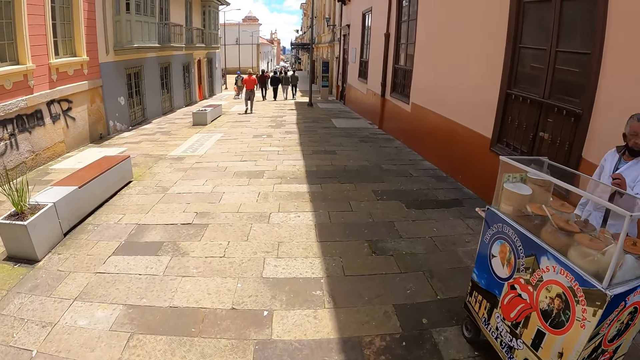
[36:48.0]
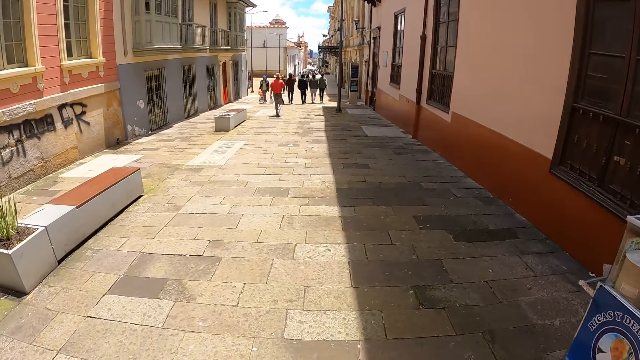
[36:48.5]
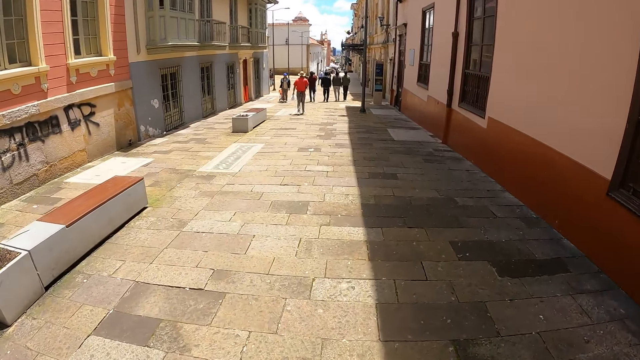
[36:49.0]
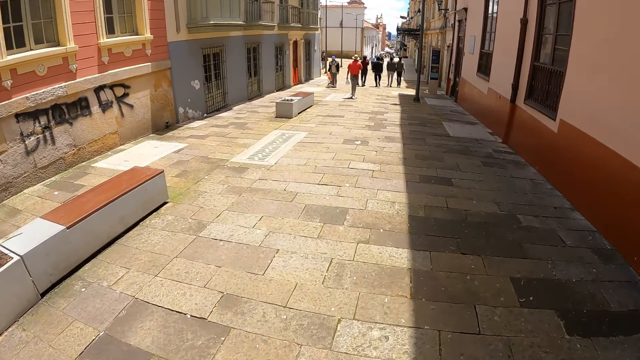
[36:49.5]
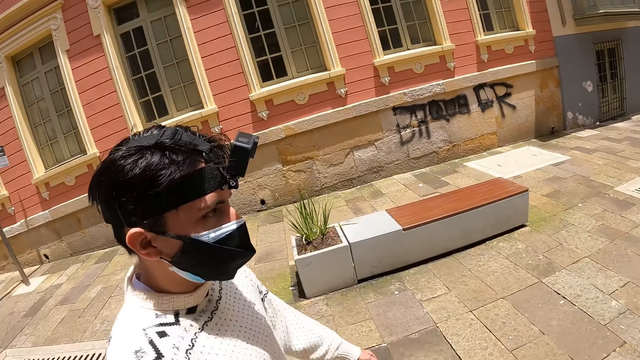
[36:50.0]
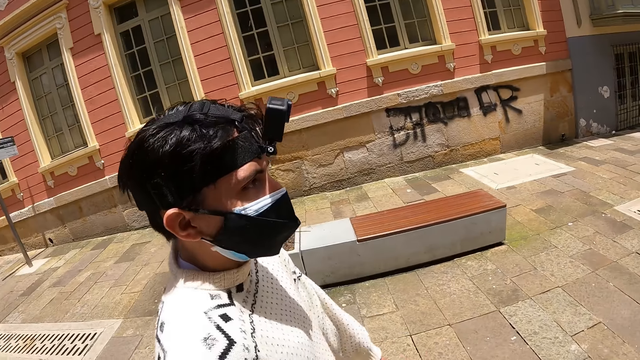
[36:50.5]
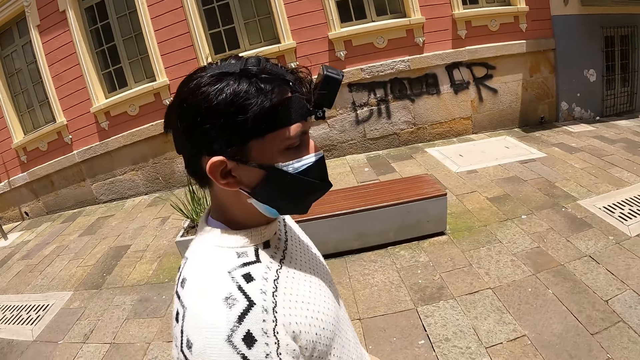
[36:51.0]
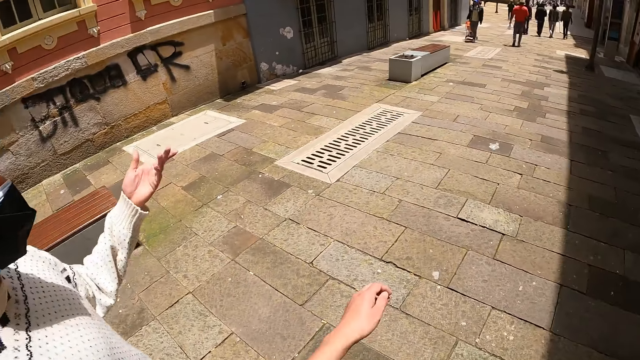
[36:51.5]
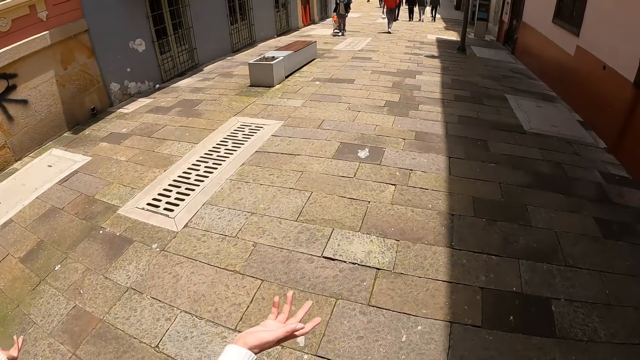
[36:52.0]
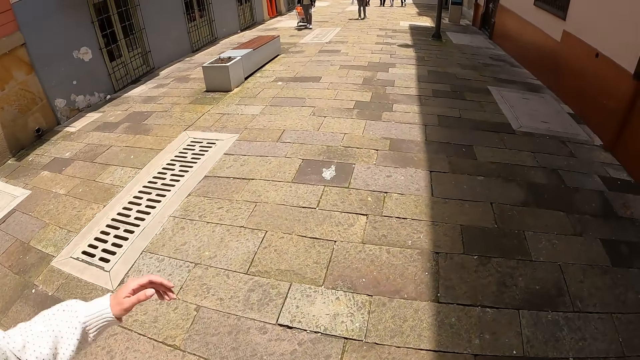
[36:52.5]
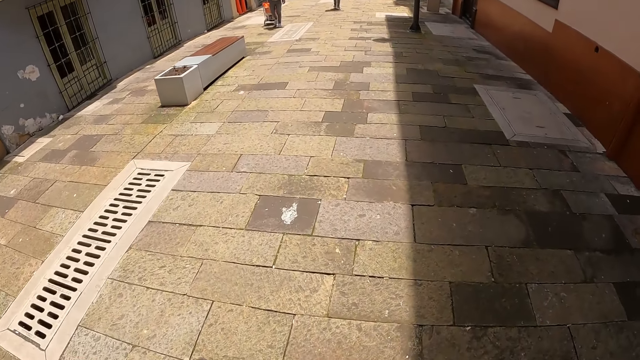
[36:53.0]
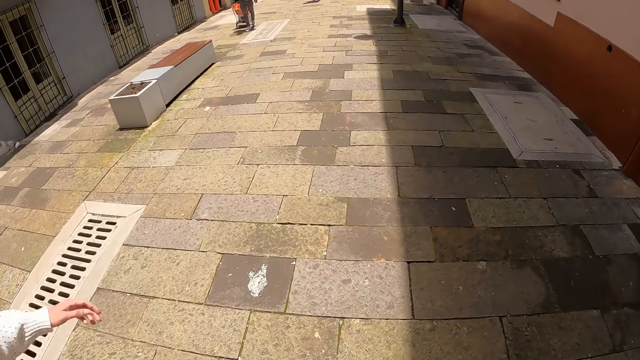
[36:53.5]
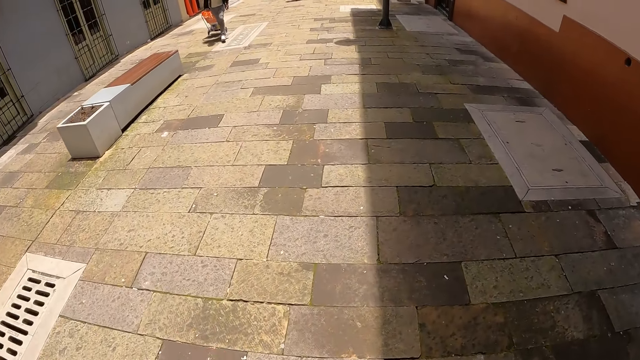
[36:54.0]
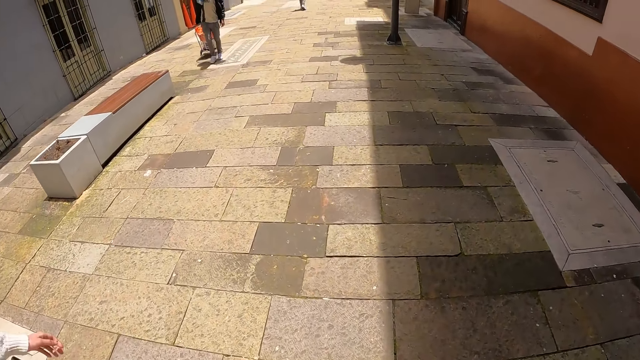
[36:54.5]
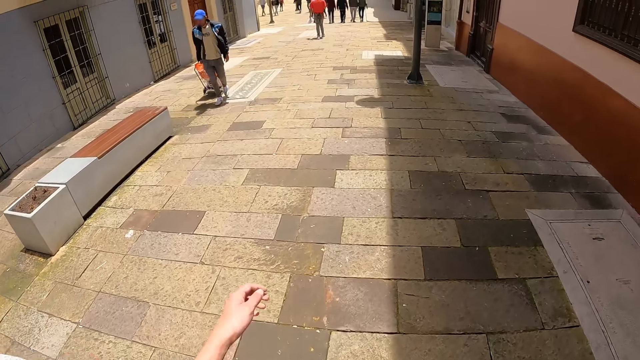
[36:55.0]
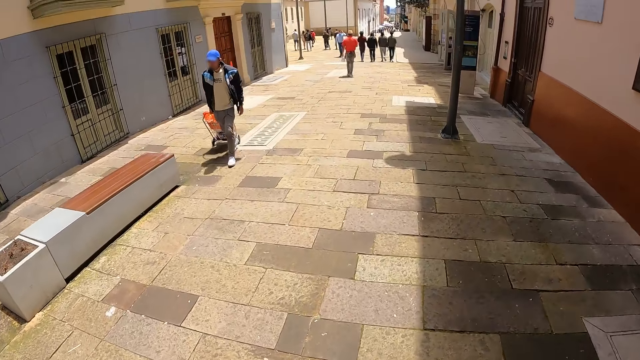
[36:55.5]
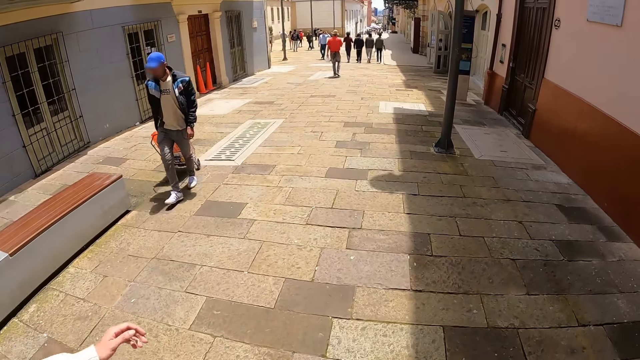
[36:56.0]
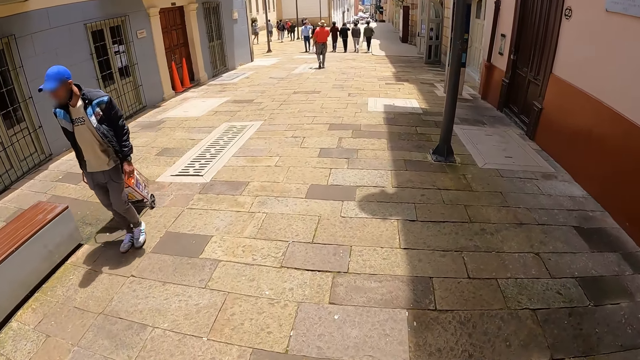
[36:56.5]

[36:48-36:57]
The camera wearer walks along the street with a man.

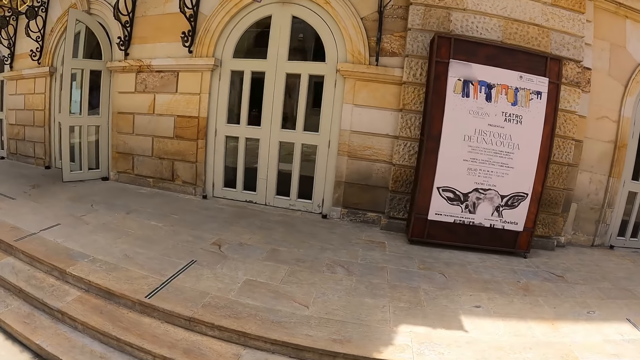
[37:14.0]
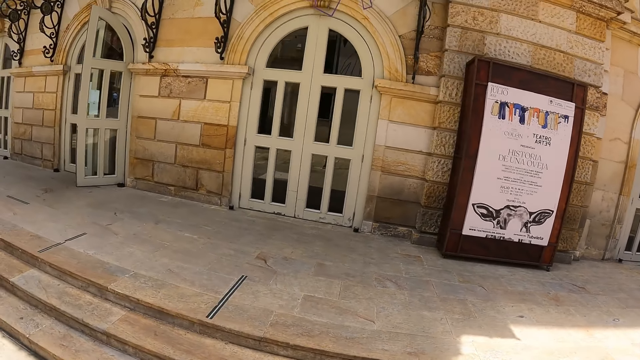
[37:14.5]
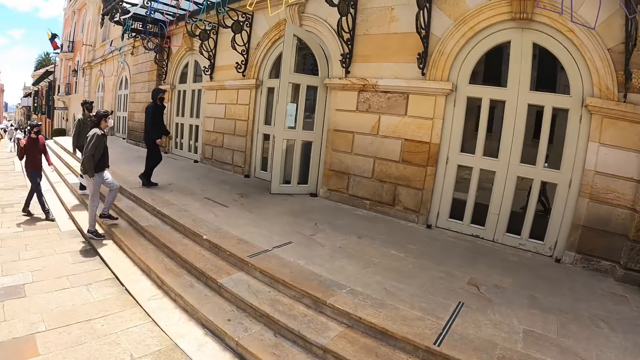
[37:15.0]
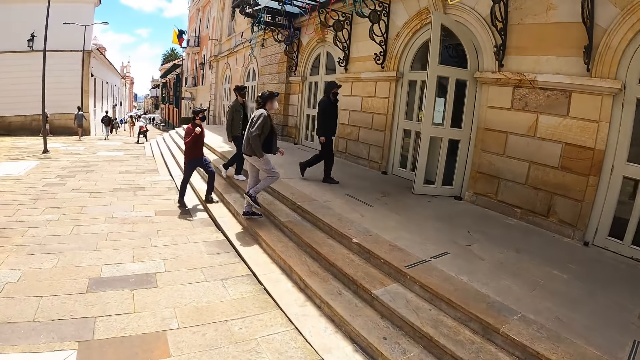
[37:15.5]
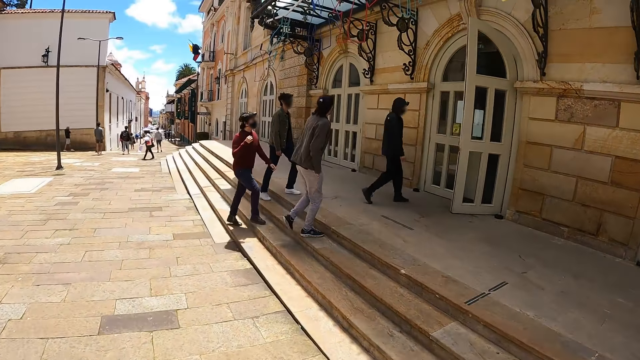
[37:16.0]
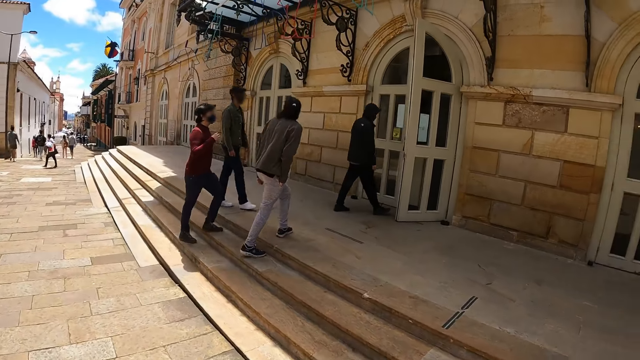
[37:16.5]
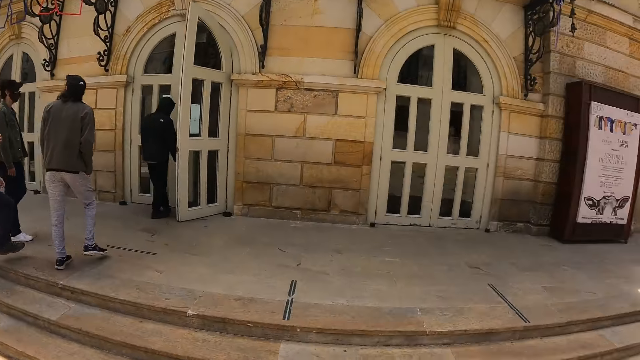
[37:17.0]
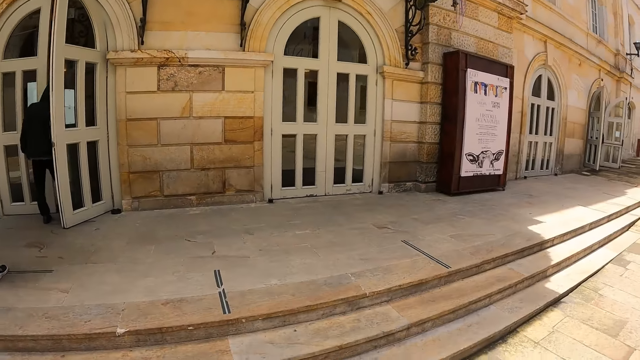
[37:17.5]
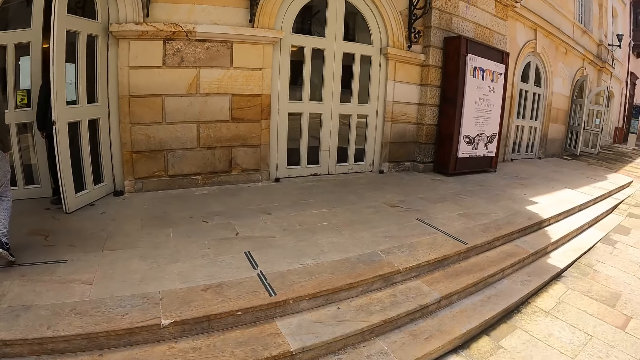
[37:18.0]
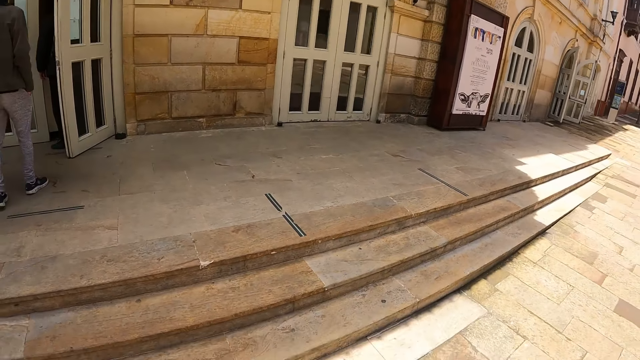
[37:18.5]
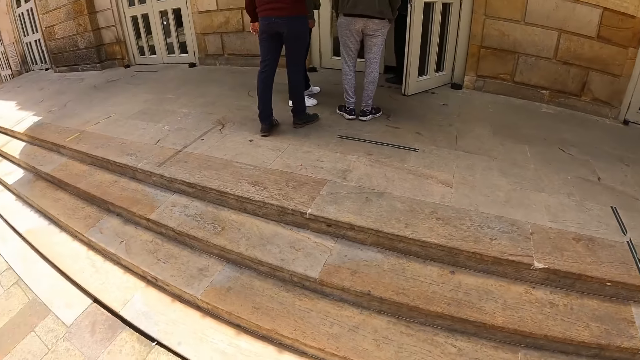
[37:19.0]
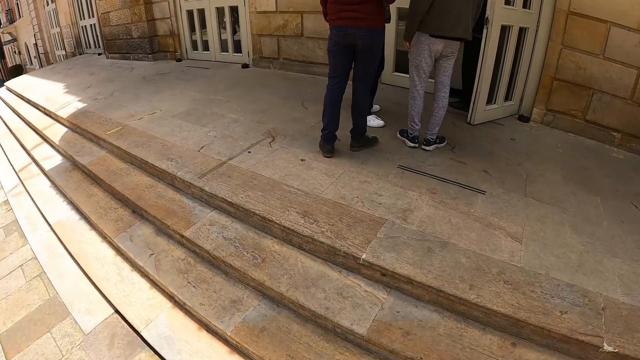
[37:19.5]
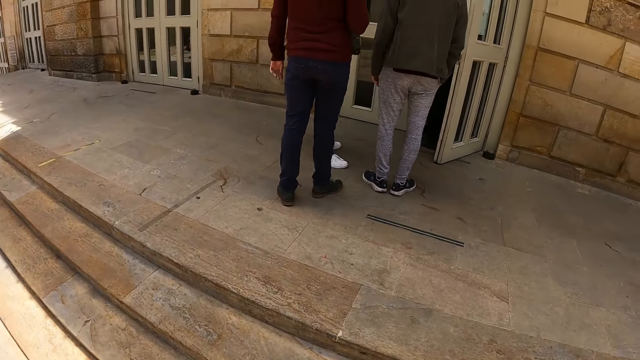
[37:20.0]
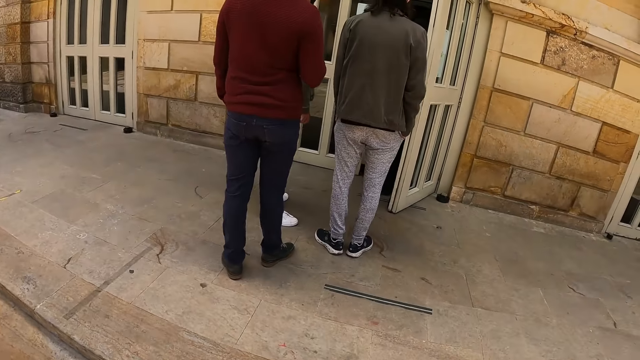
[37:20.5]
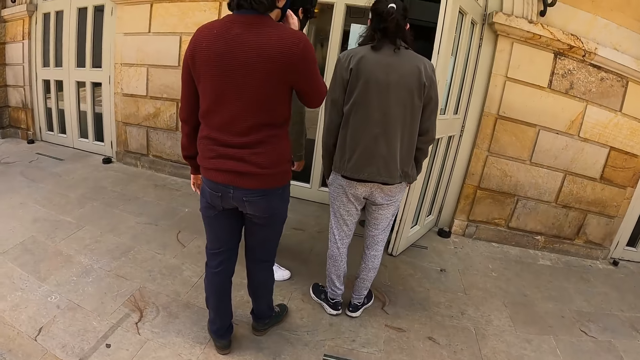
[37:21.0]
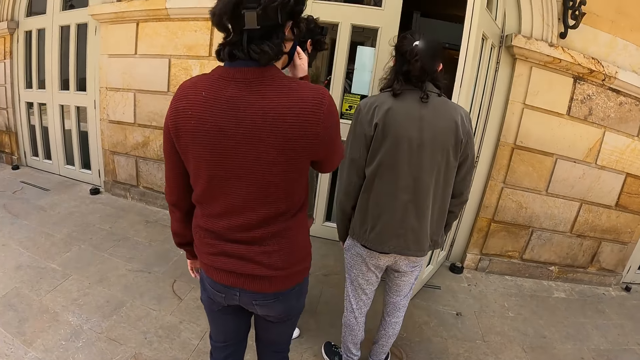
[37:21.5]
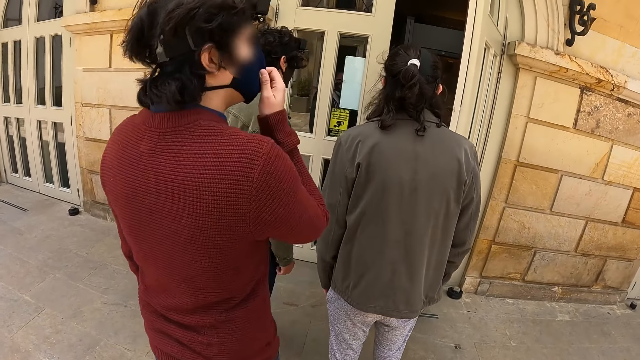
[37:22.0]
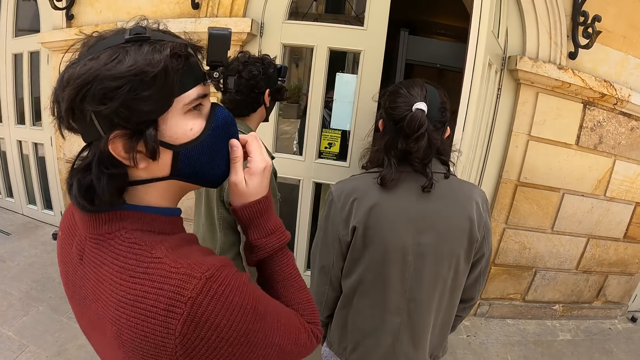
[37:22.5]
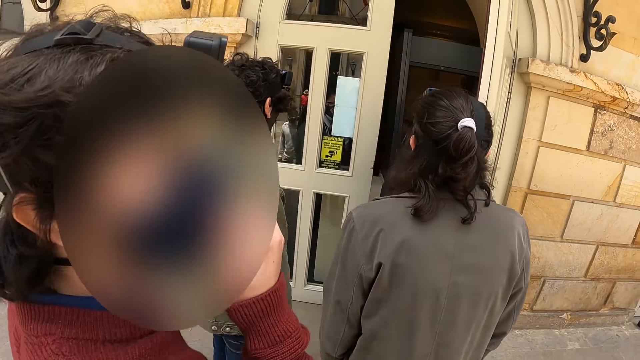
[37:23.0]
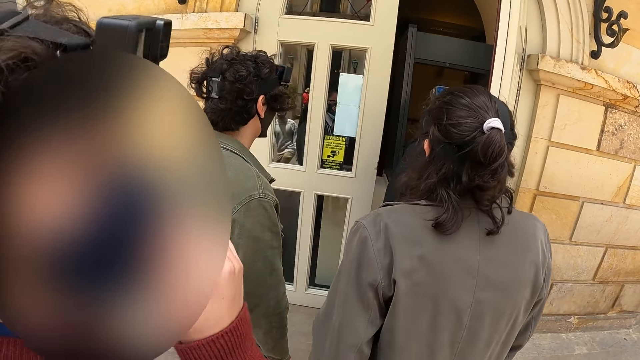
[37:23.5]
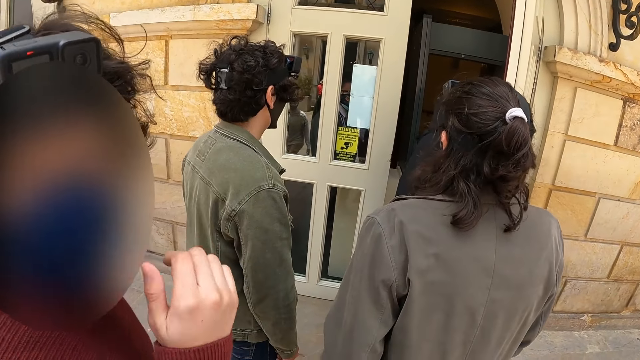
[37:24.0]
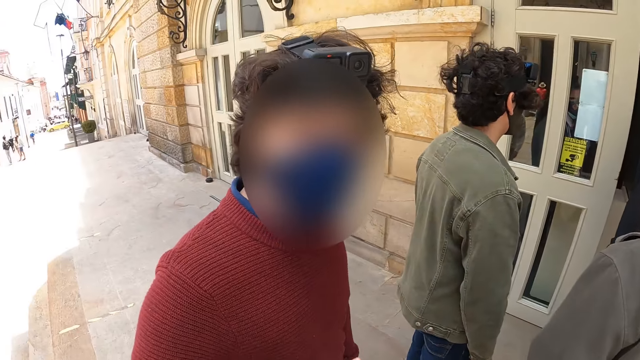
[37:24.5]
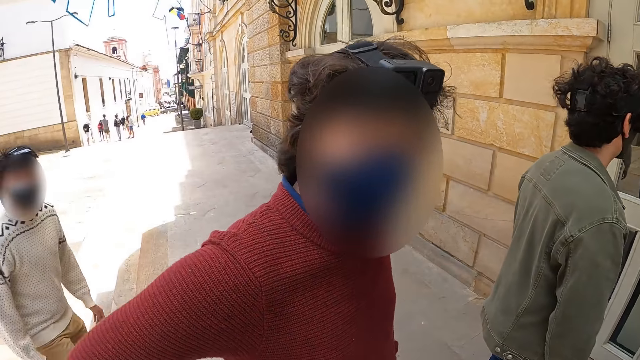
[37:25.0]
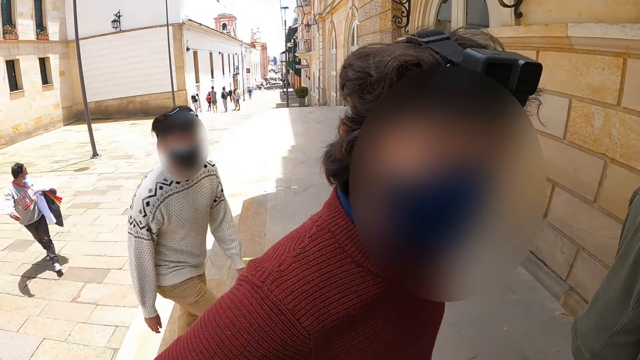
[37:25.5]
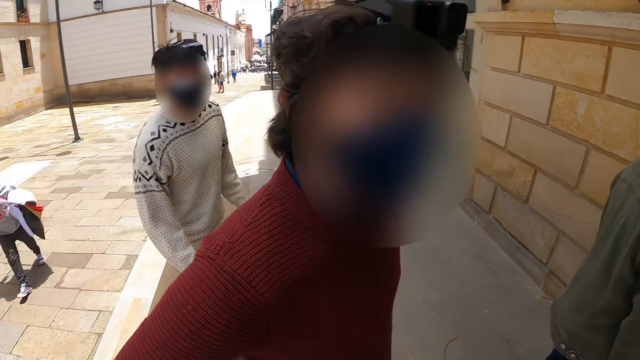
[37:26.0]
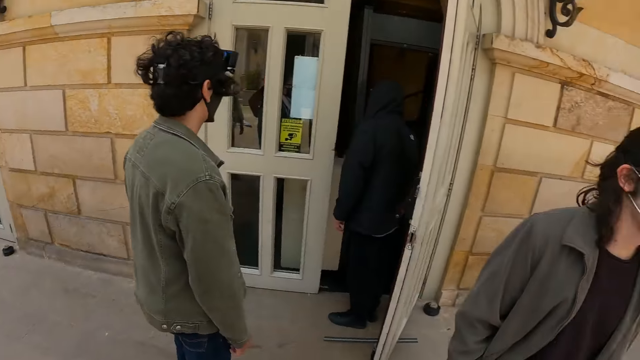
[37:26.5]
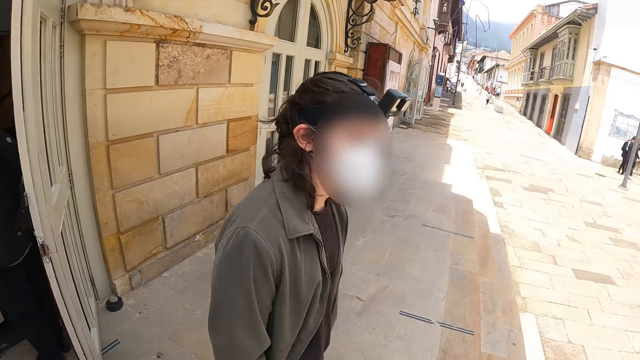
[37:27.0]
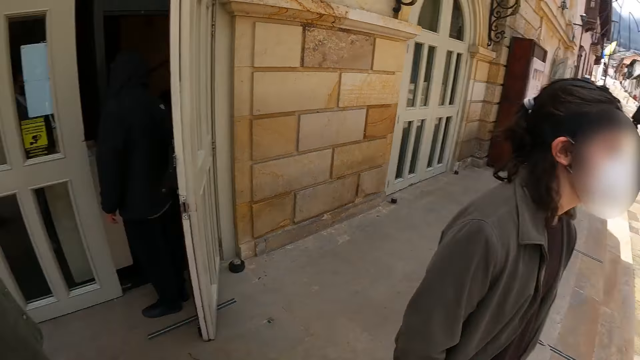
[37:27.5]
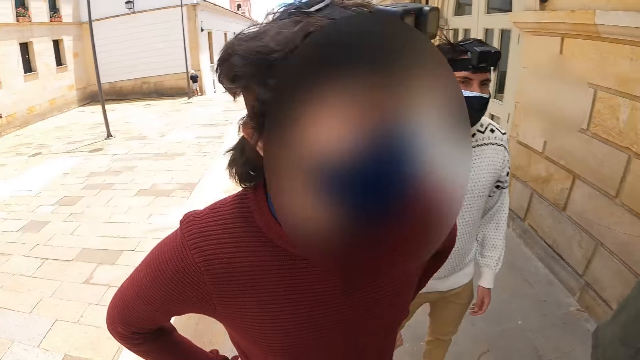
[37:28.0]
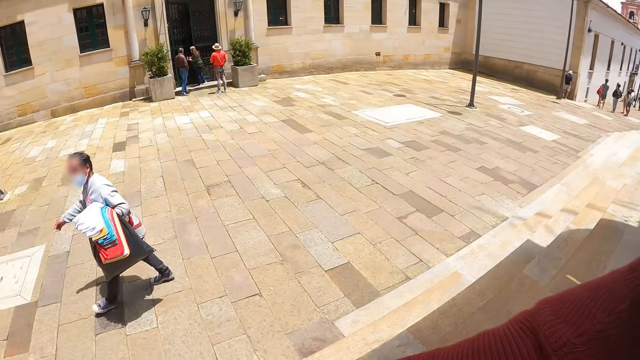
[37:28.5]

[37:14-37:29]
The camera wearer looks around the city. They walk towards a building entrance. They stop outside the building. They interact with a lady. They look around the buildings.
